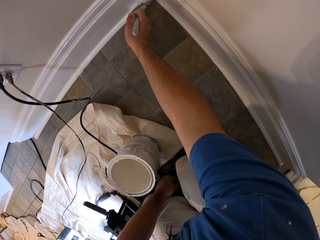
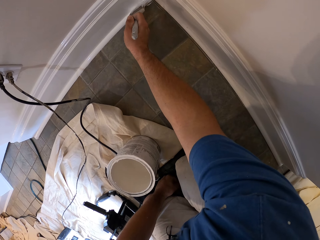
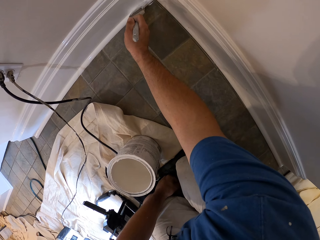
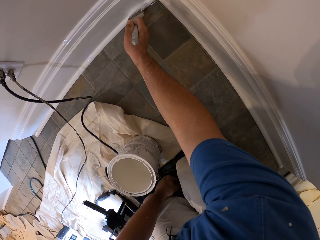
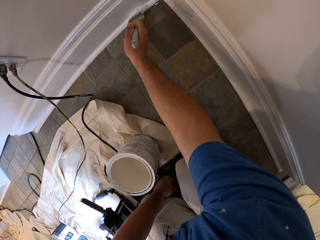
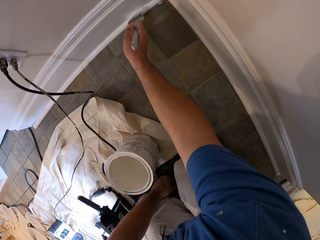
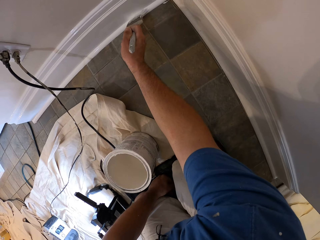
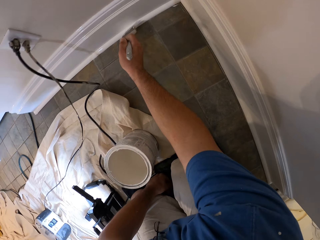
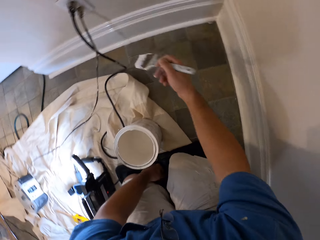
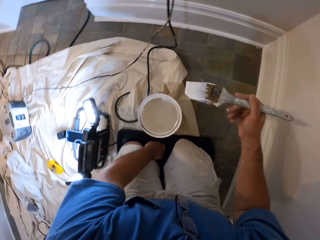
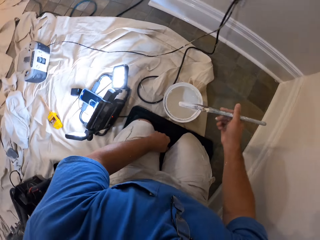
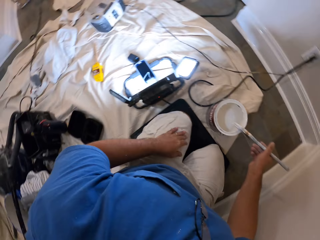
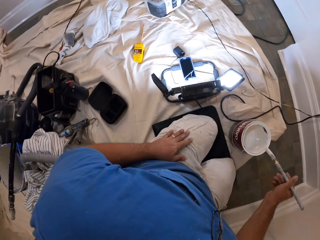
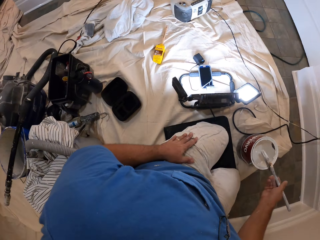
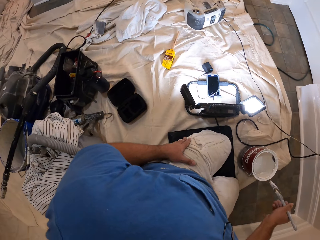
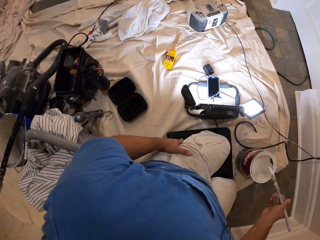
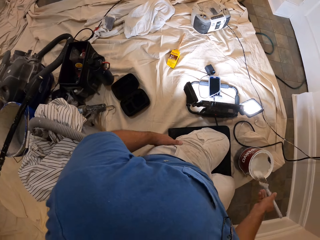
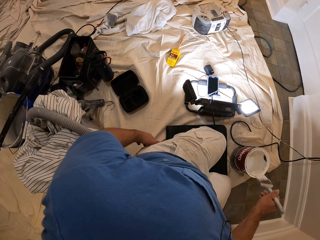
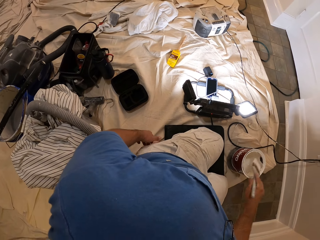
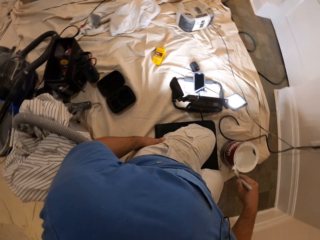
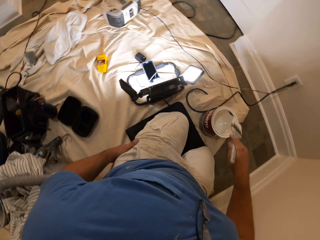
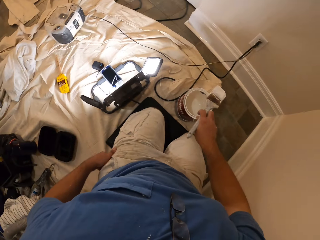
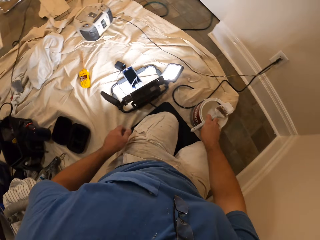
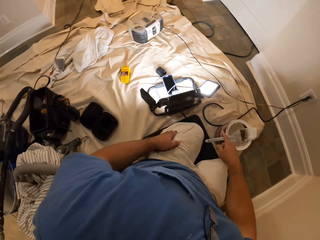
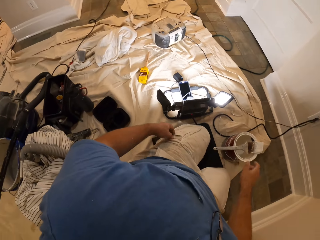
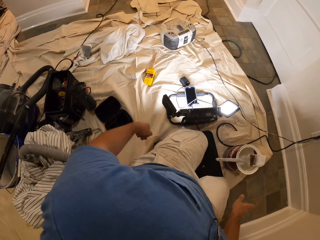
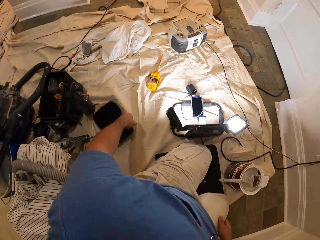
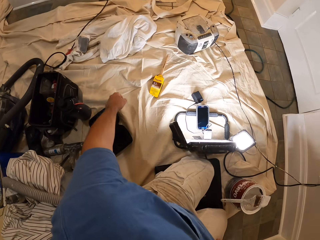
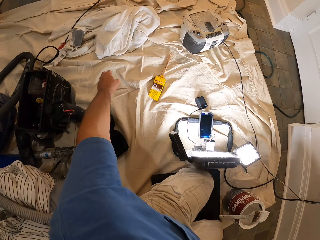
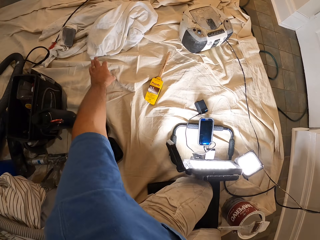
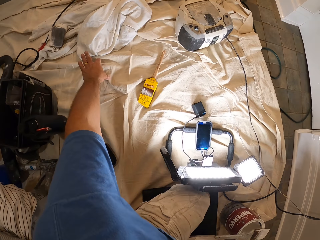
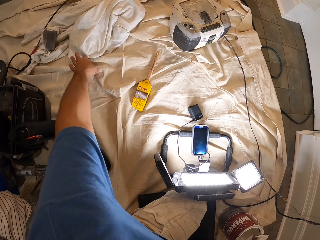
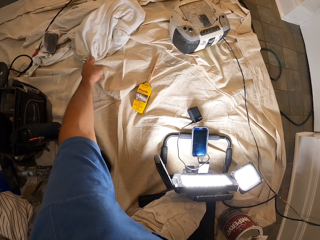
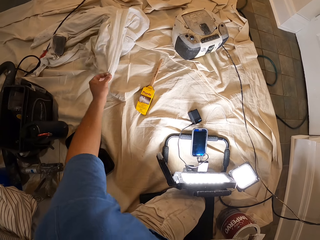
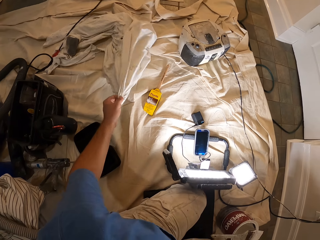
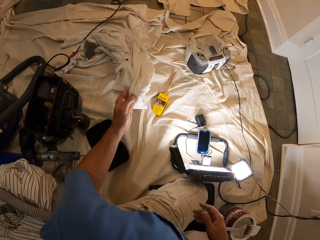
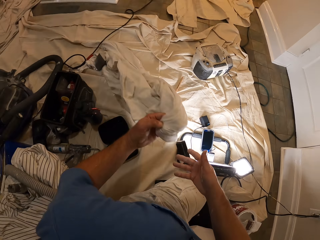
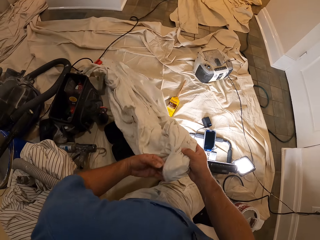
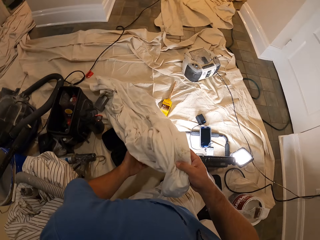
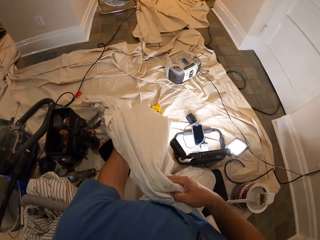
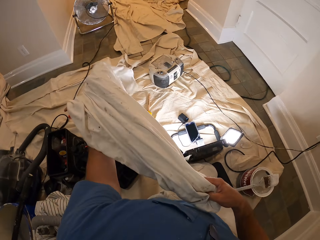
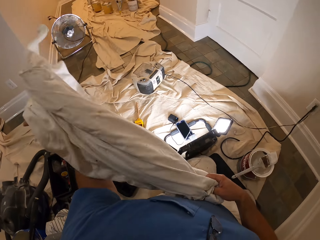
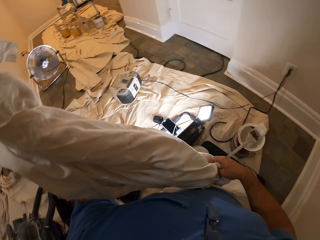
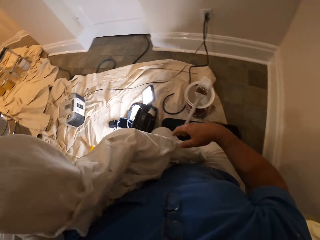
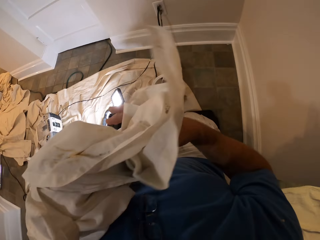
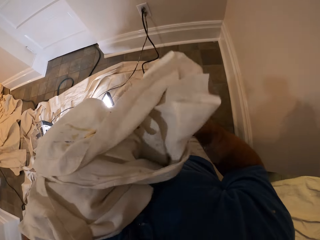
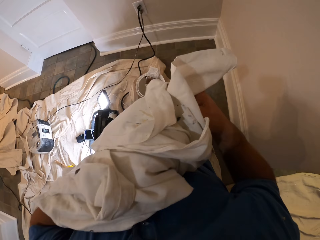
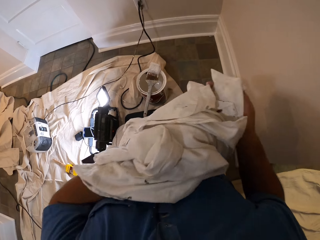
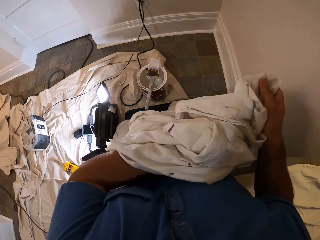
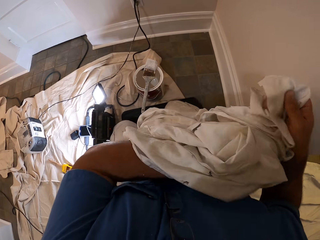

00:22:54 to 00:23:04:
The camera wearer cleans the paint brush with the top of the bucket of paint. They drop the paint brush on the bucket of paint. They pick up the piece of cloth on the floor.

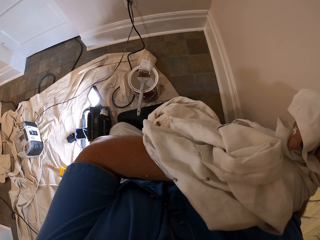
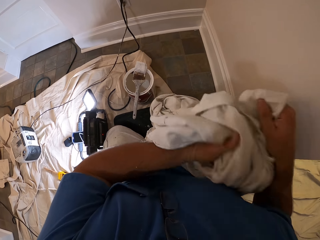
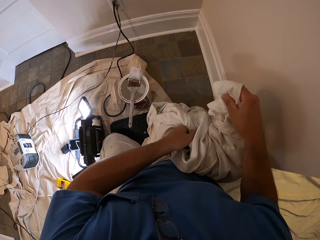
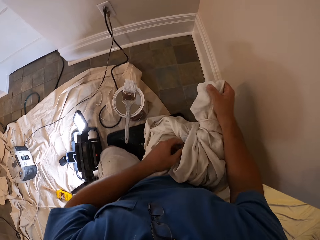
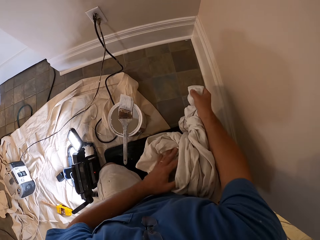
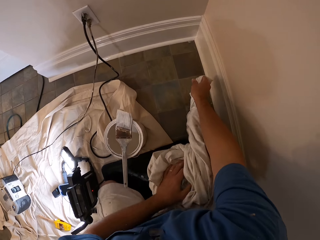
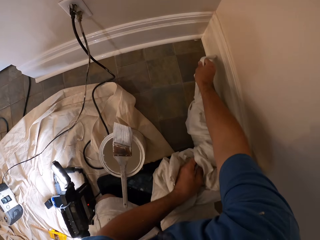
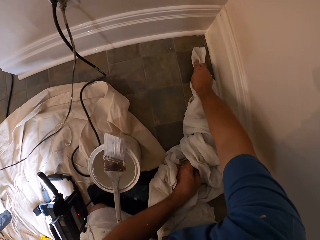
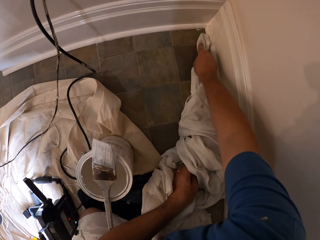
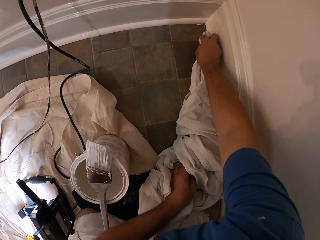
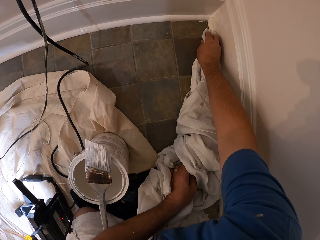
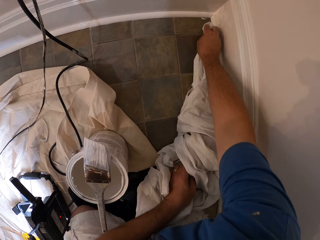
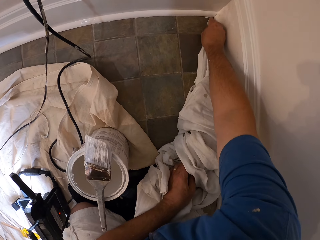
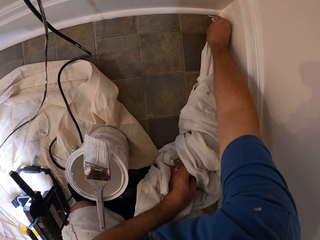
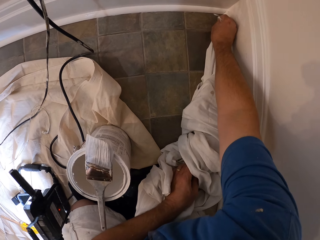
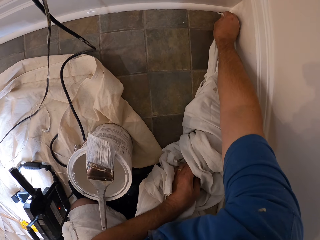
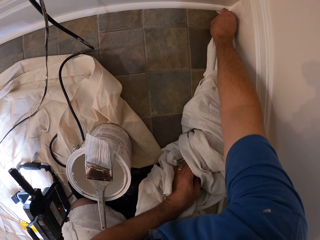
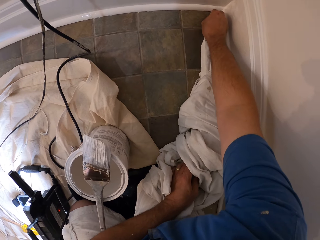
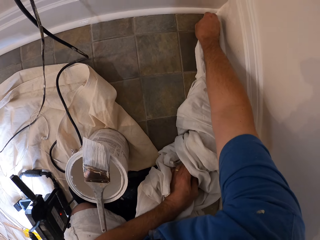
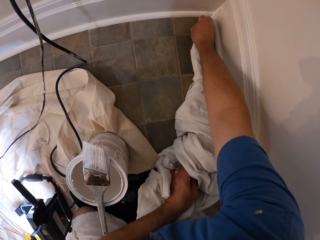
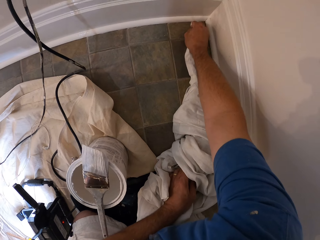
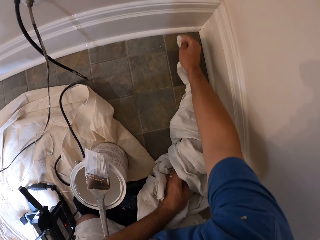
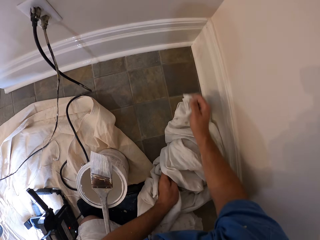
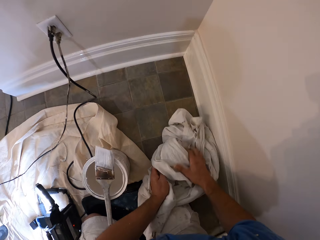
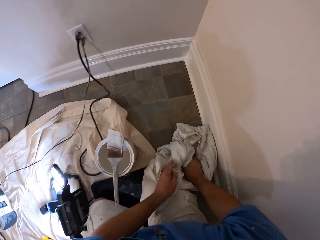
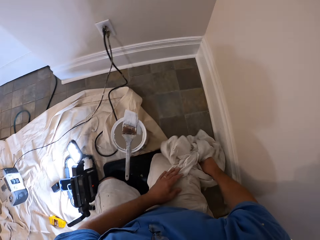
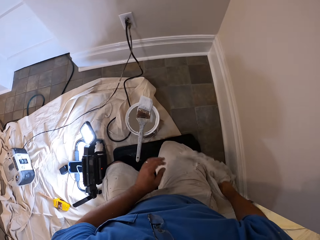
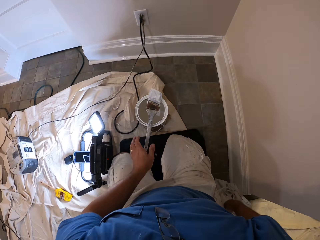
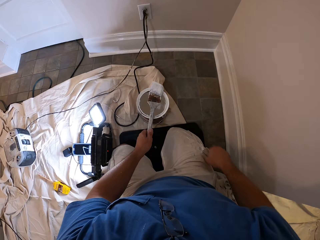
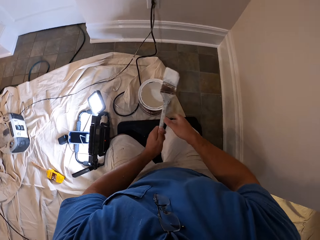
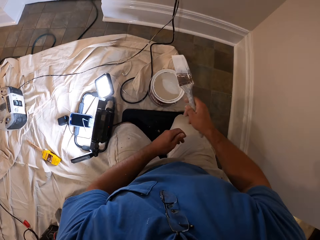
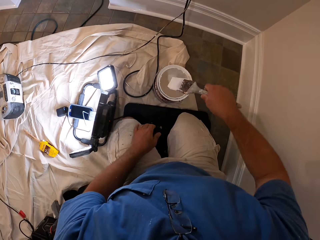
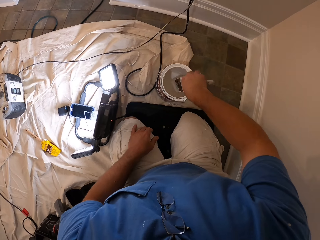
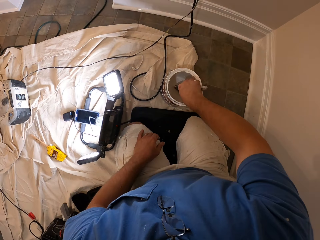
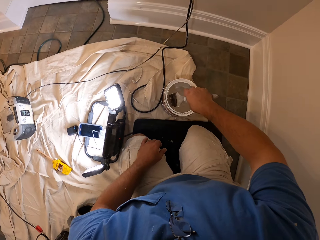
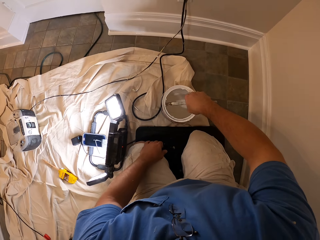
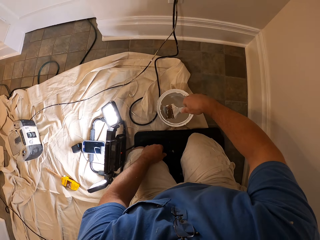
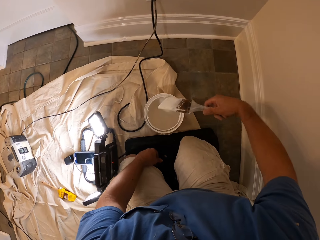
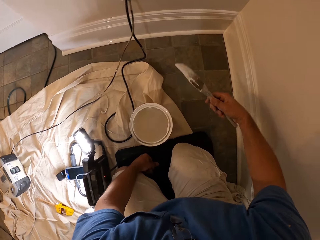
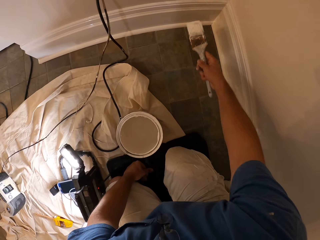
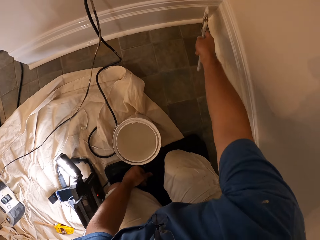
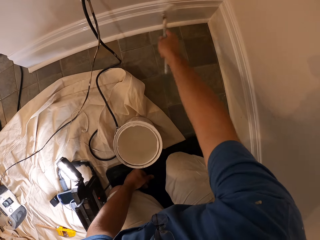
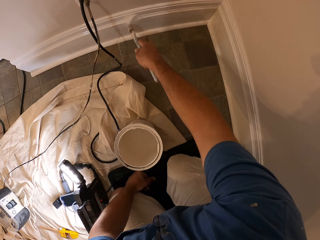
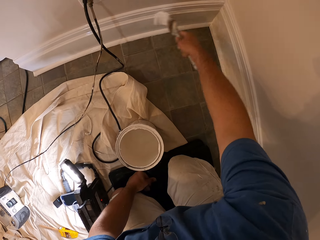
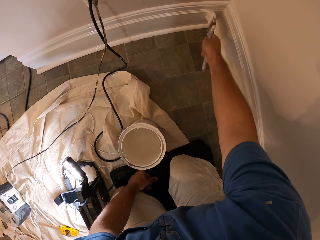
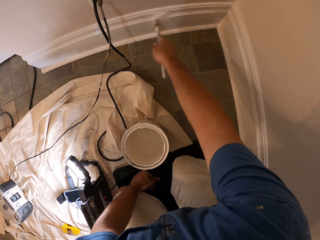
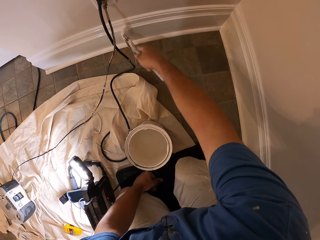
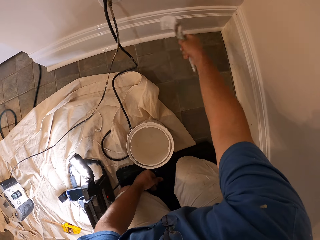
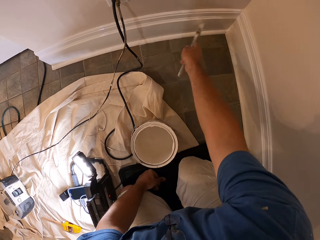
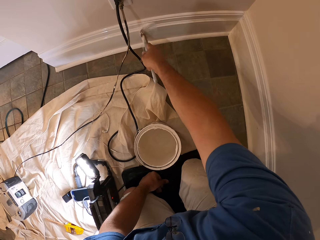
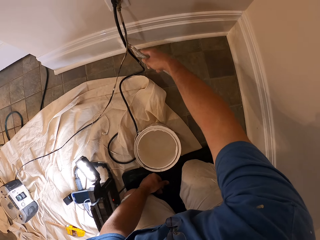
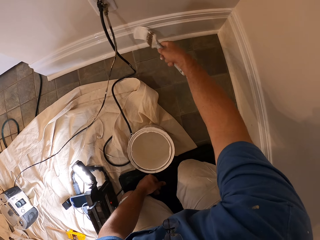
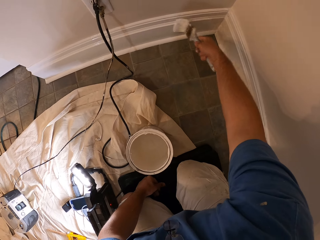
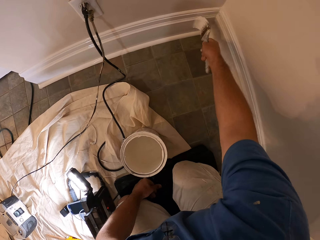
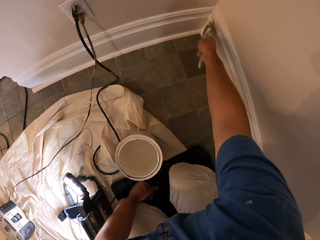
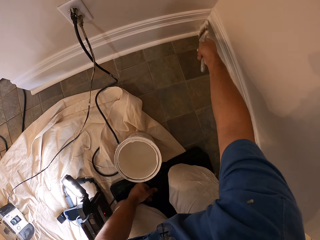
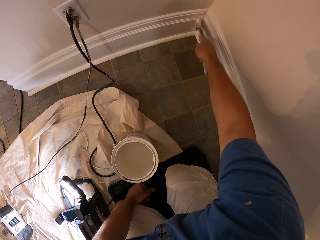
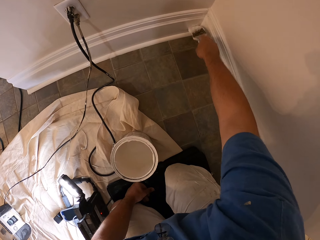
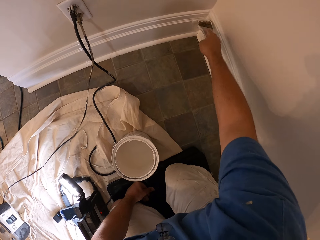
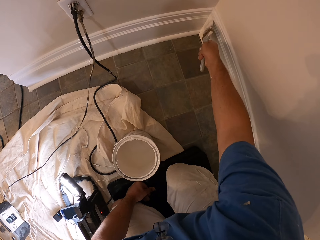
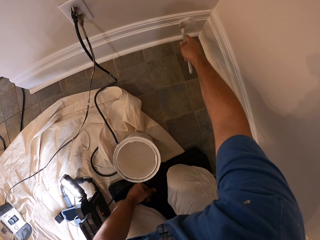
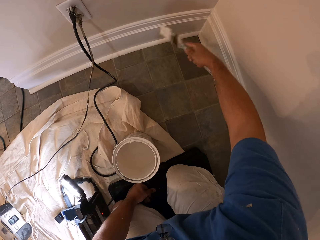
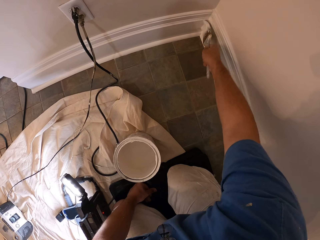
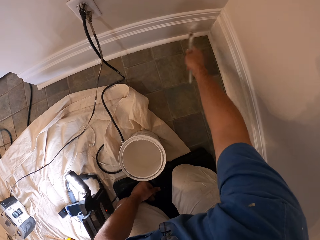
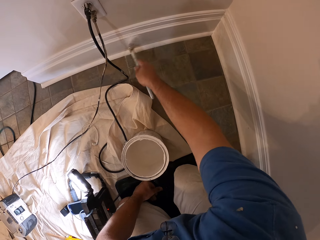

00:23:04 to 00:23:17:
The camera wearer cleans paint from the floor with the cloth. They drop the cloth on the floor. They pick up the paint brush from the bucket of paint, dip the paint brush in the bucket of paint and paint the baseboard with the paint brush.
